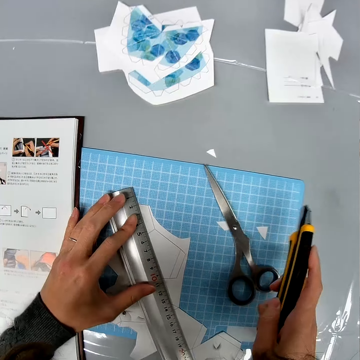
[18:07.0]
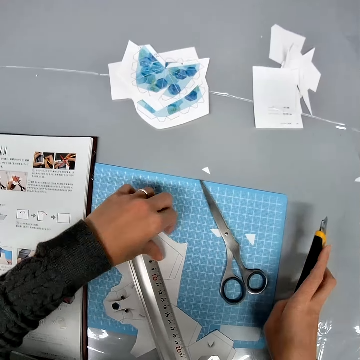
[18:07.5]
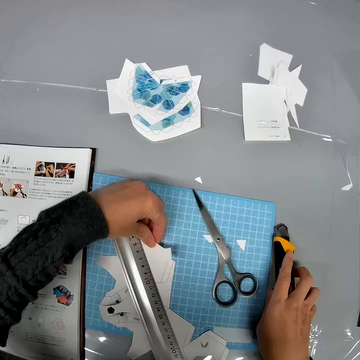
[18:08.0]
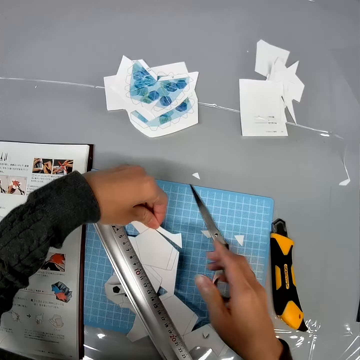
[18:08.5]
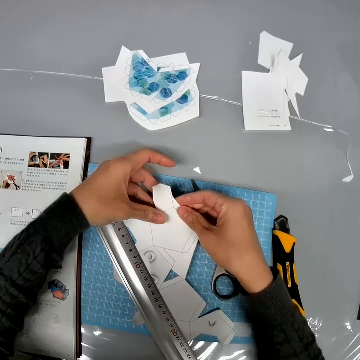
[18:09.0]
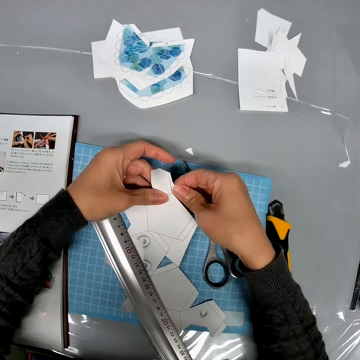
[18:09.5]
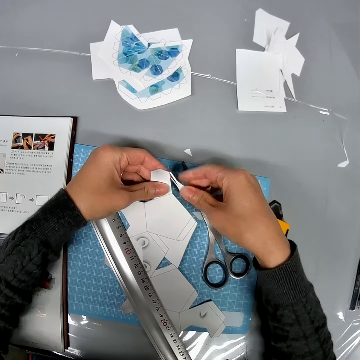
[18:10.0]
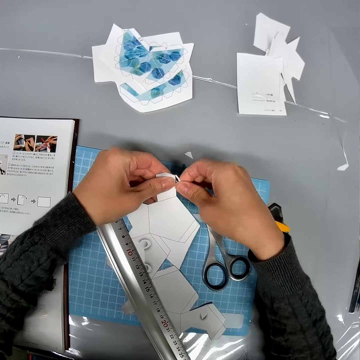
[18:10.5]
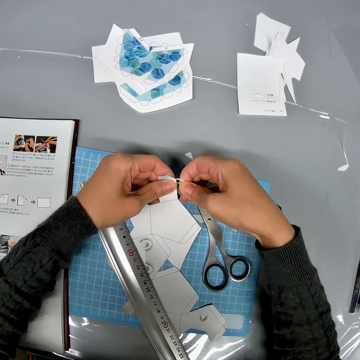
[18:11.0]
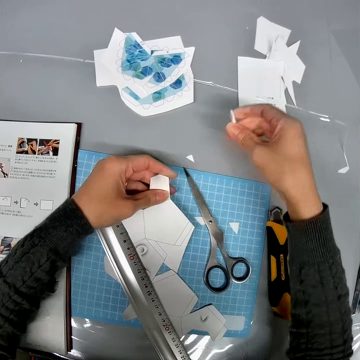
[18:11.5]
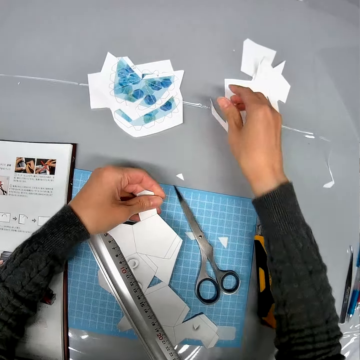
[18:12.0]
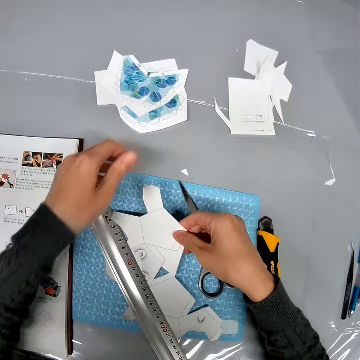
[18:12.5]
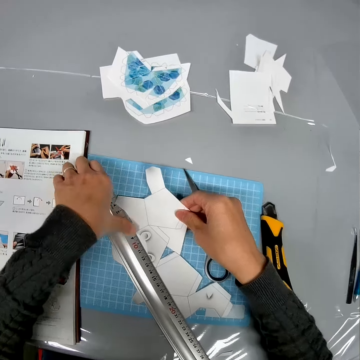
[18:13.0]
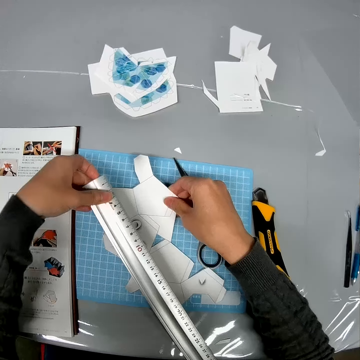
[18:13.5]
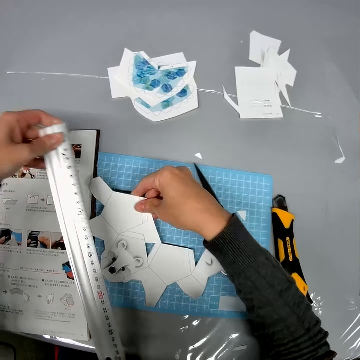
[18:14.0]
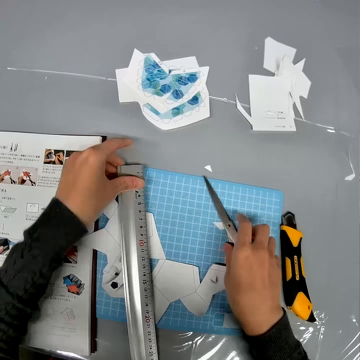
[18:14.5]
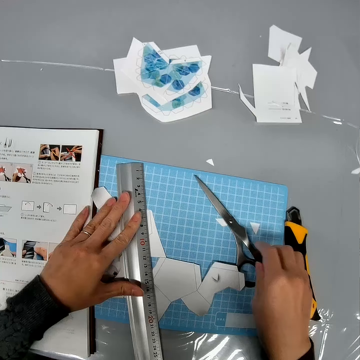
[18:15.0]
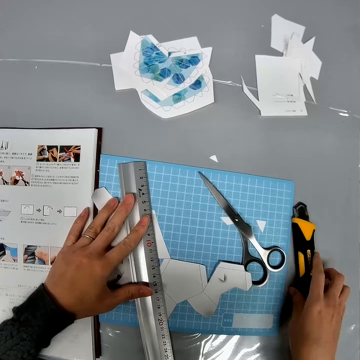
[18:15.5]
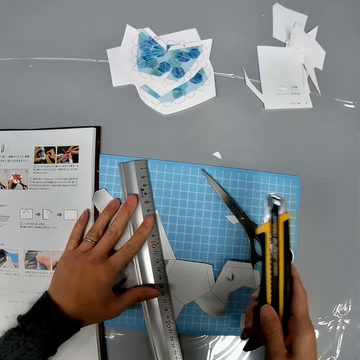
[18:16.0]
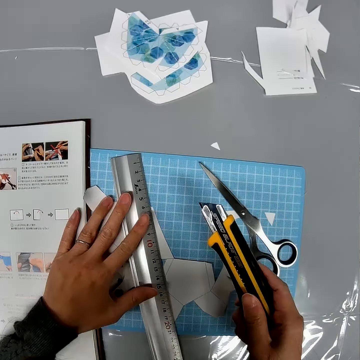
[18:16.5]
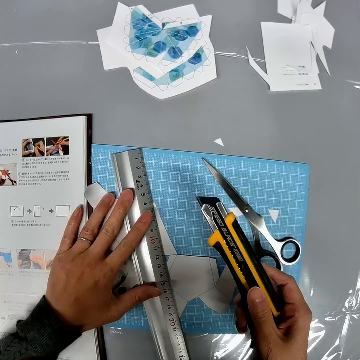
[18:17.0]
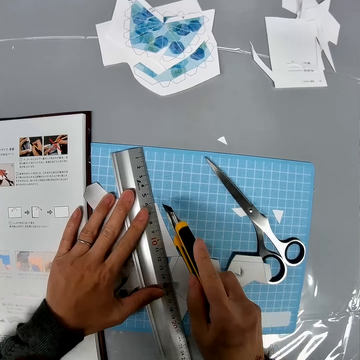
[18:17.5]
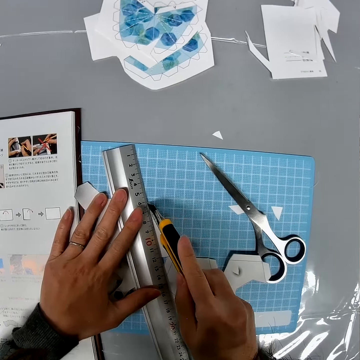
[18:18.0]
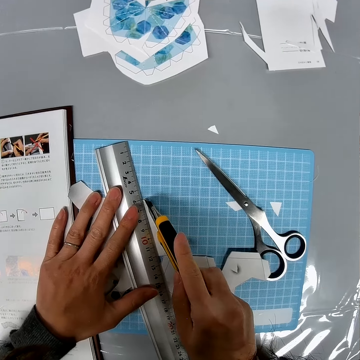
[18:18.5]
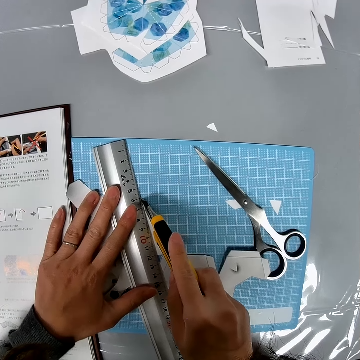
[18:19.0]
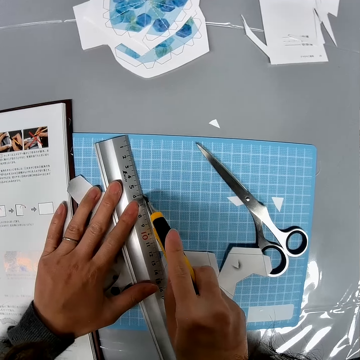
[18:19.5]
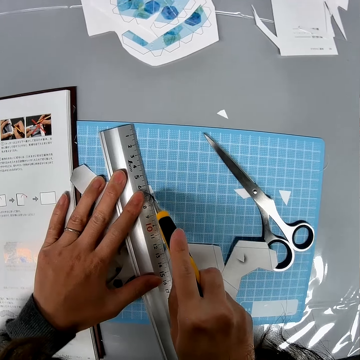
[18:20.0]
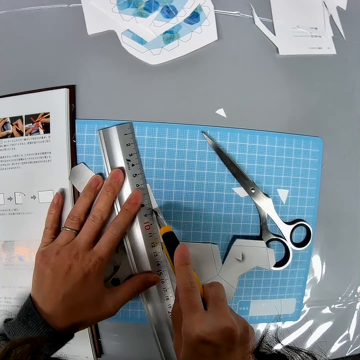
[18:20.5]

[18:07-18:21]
The camera wearer pulls the craft paper. They put the stationery knife on the table. They detach the paper. They put the craft paper on the table. They move the craft paper on the cutting mat. They pick up a ruler. They hold the scissors. They put the ruler on the craft paper. They pick up the cutter. They cut the paper with the cutter.

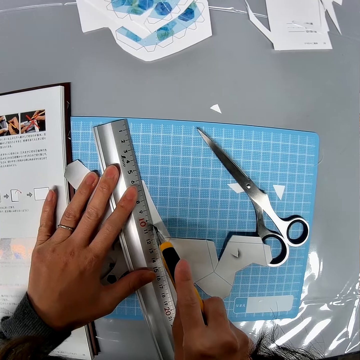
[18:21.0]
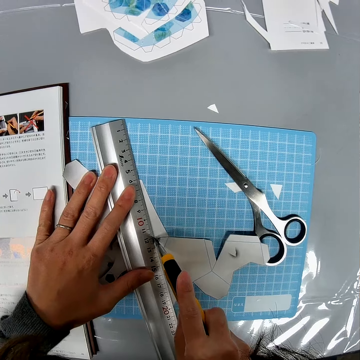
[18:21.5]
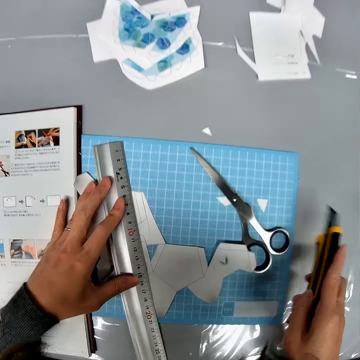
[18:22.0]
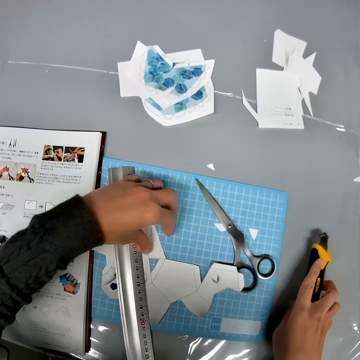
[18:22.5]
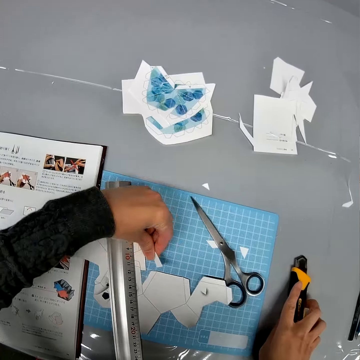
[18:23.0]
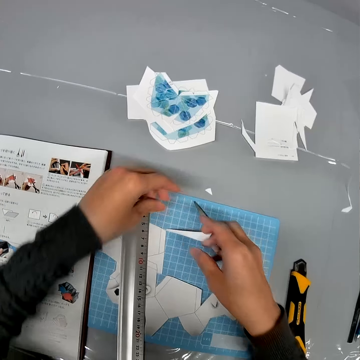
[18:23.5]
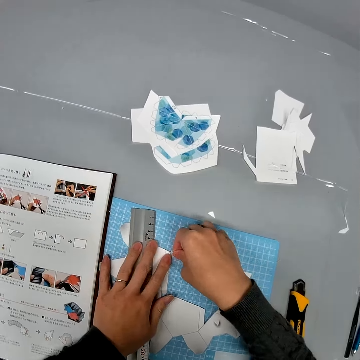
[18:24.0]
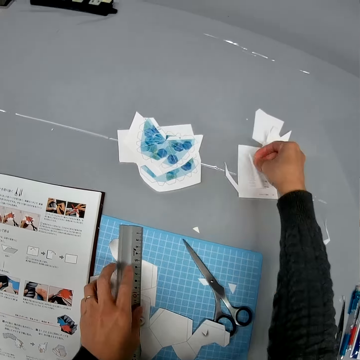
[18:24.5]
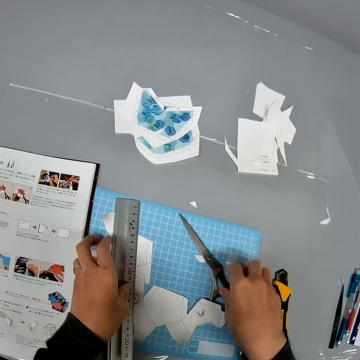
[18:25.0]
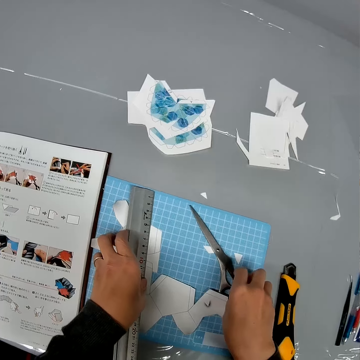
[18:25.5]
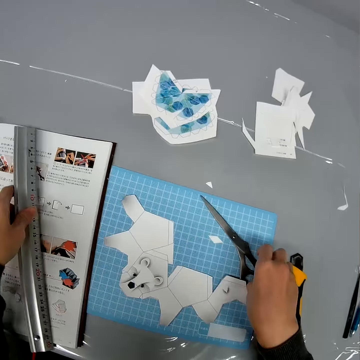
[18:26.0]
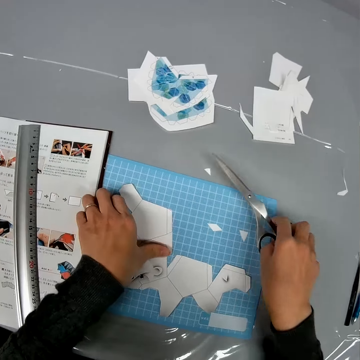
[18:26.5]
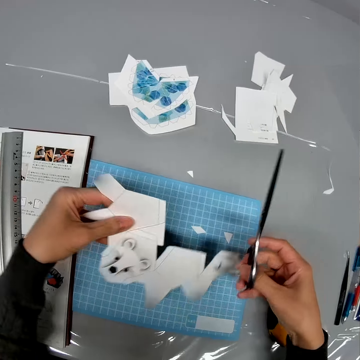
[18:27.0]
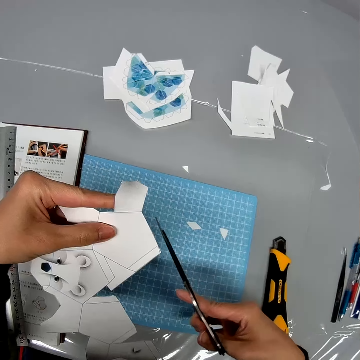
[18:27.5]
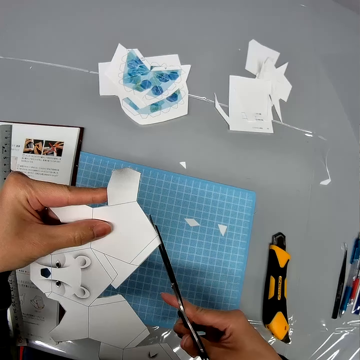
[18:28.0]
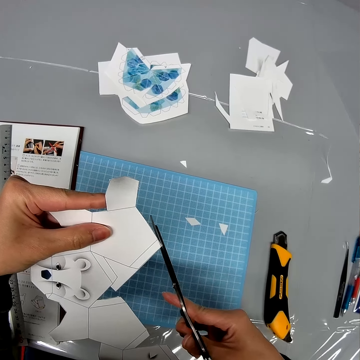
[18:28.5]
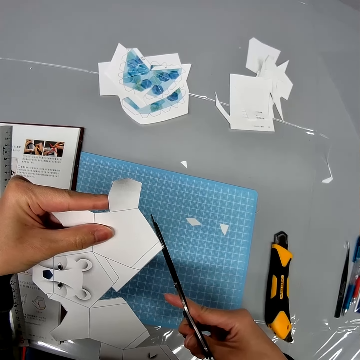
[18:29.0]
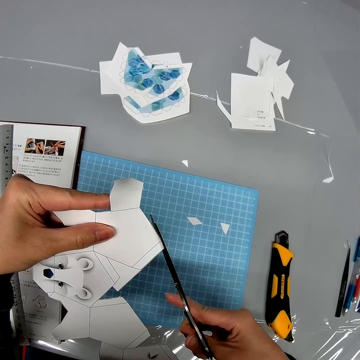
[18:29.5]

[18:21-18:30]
The camera wearer drops the cutter on the table. They remove the waste paper. They pick up the ruler. They drop the ruler on the table. They pick up the scissors. They pick up the paper. They try cutting the crafting paper with the scissors.

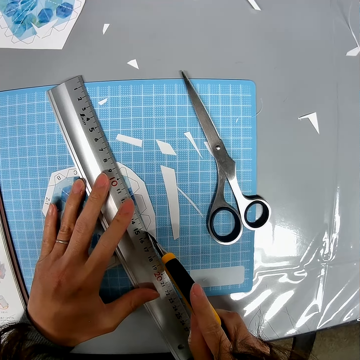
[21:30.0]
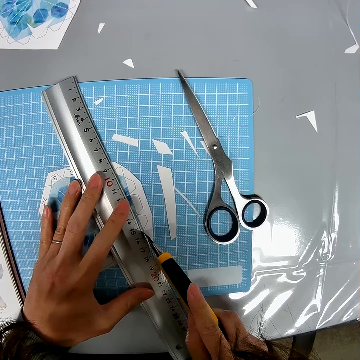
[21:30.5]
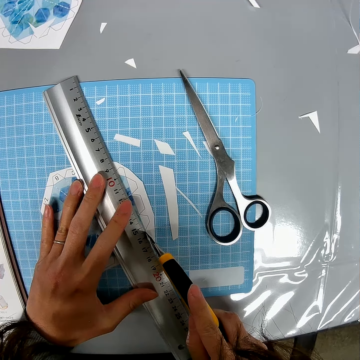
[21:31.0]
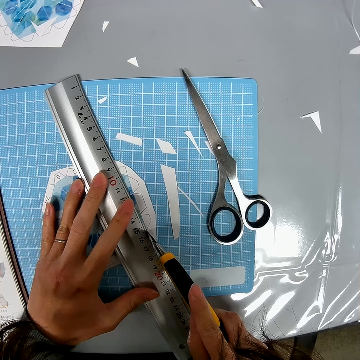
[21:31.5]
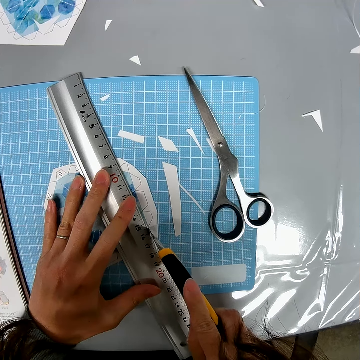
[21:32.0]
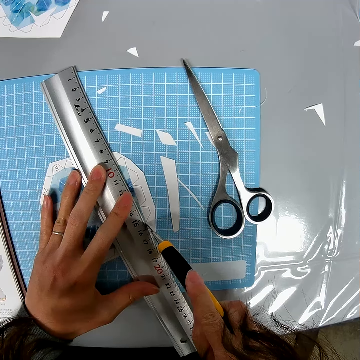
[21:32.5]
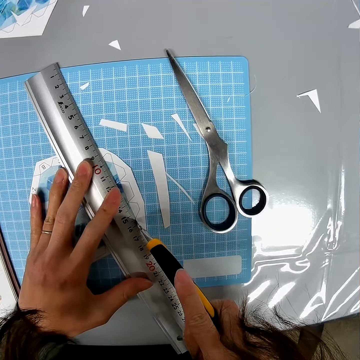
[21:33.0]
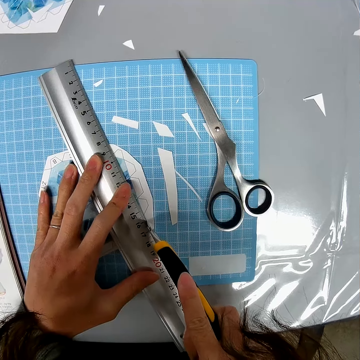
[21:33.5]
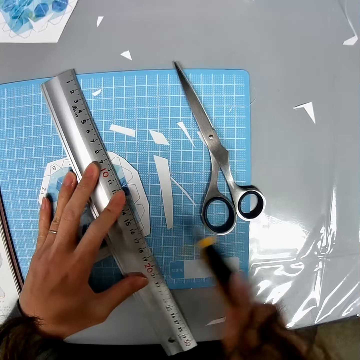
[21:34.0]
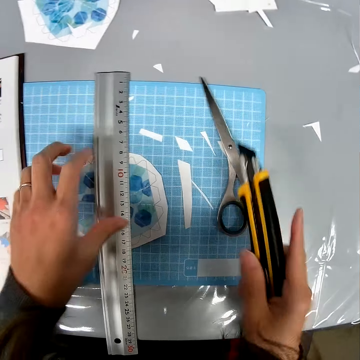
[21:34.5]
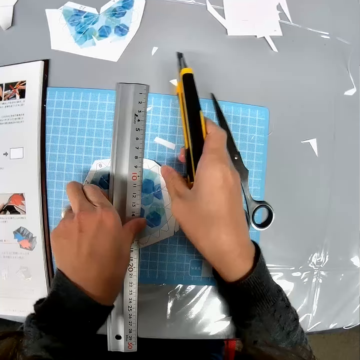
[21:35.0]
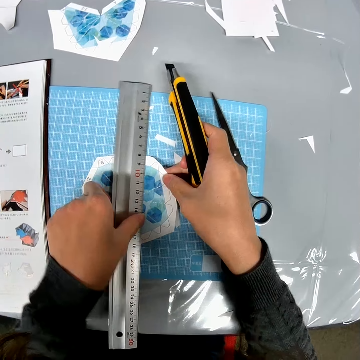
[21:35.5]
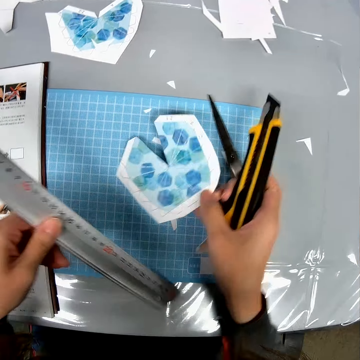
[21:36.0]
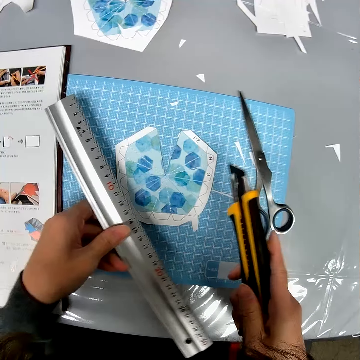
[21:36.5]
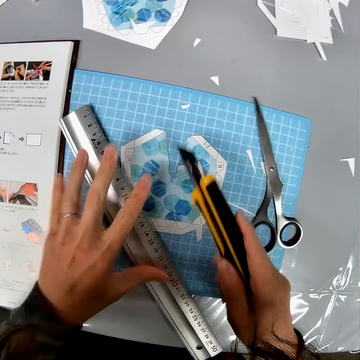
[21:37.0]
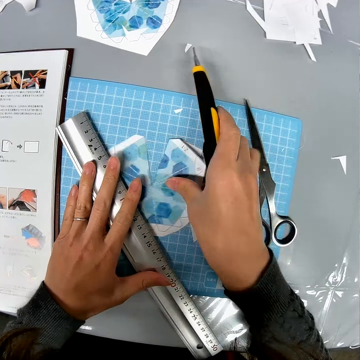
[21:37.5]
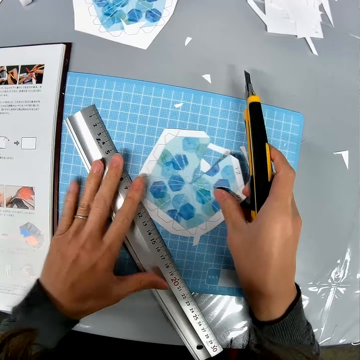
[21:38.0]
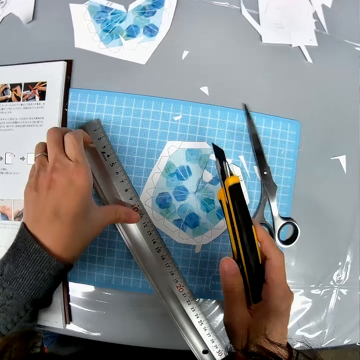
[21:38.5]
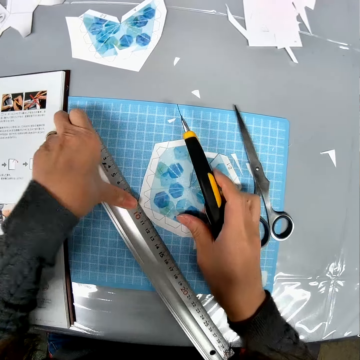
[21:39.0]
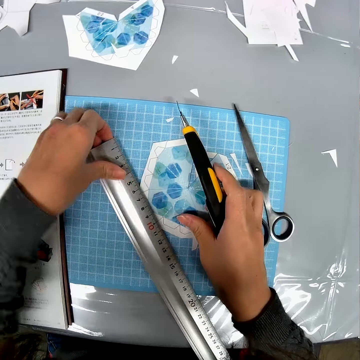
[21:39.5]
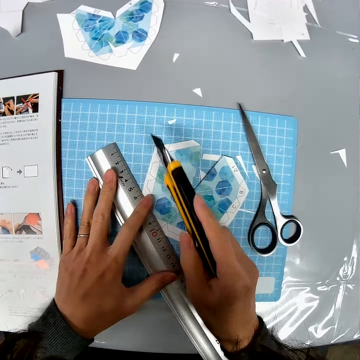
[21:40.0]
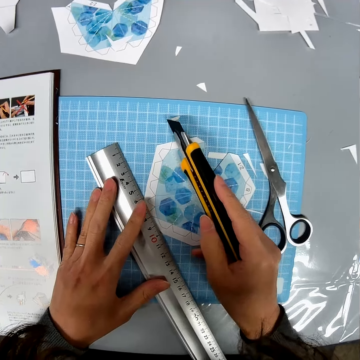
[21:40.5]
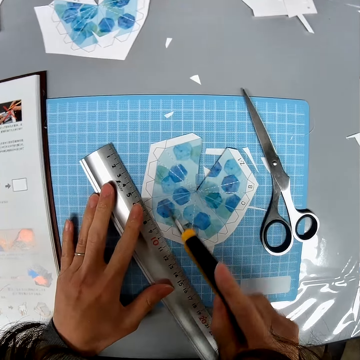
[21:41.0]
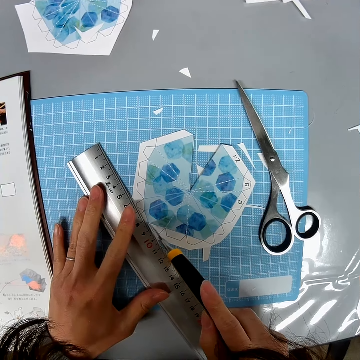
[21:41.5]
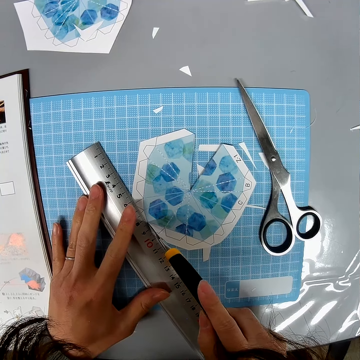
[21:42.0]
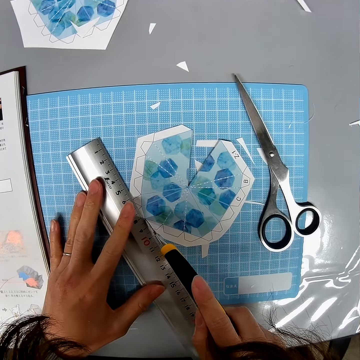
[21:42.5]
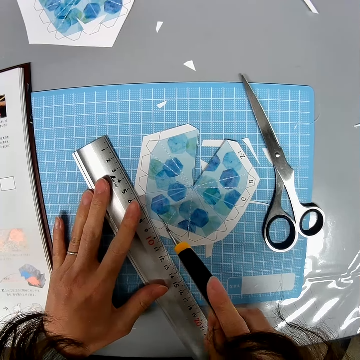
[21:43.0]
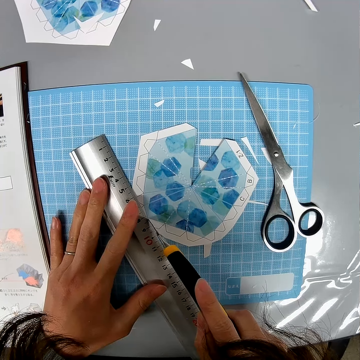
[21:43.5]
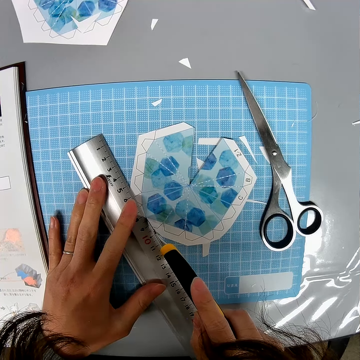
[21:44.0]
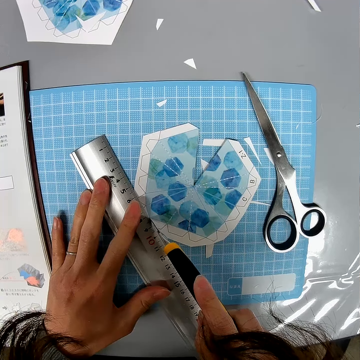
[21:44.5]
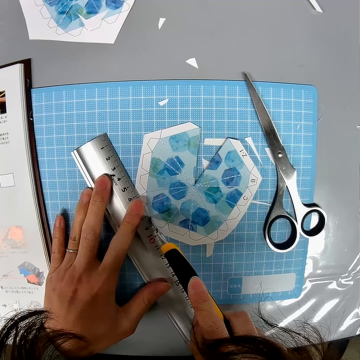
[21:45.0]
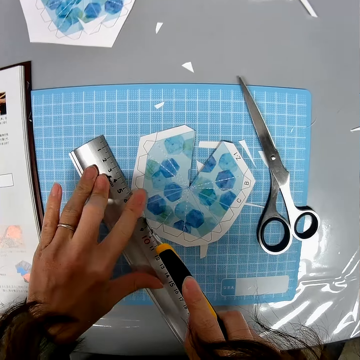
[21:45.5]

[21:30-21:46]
The camera wearer cuts the paper with the cutter. They rotate the crafting paper. They drop the ruler. They move the crafting paper. They pick up the ruler. They drop the ruler. They cut the crafting paper with the cutting knife.
